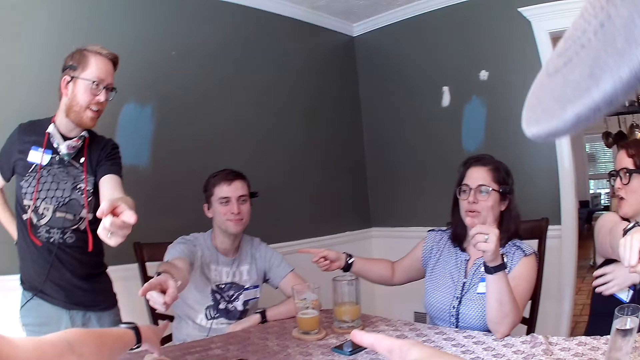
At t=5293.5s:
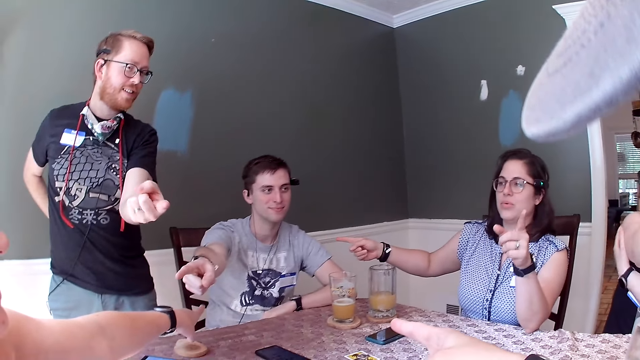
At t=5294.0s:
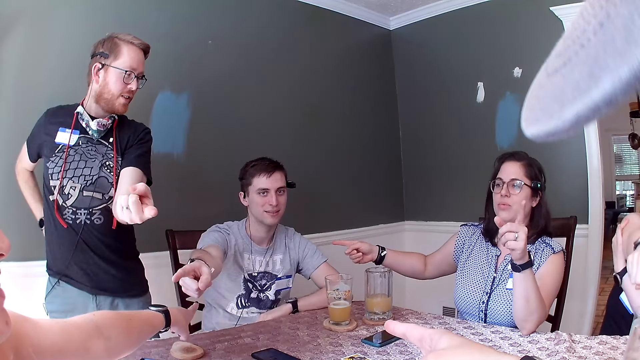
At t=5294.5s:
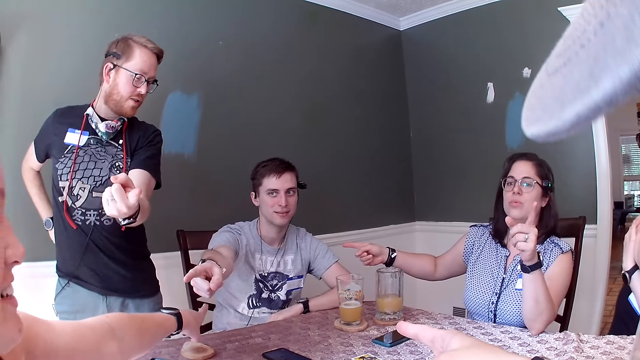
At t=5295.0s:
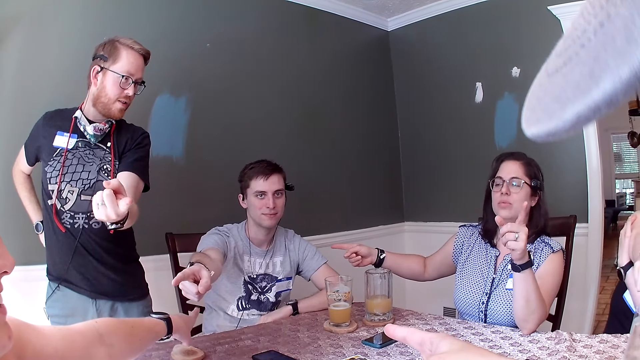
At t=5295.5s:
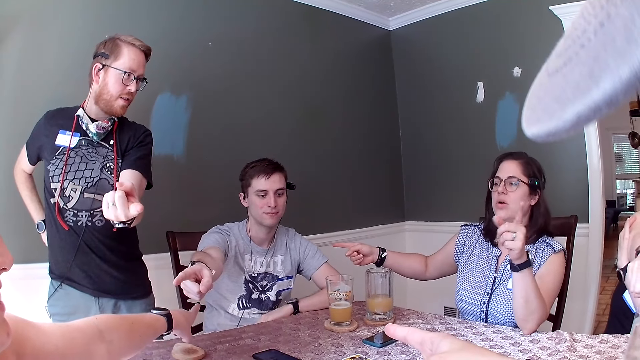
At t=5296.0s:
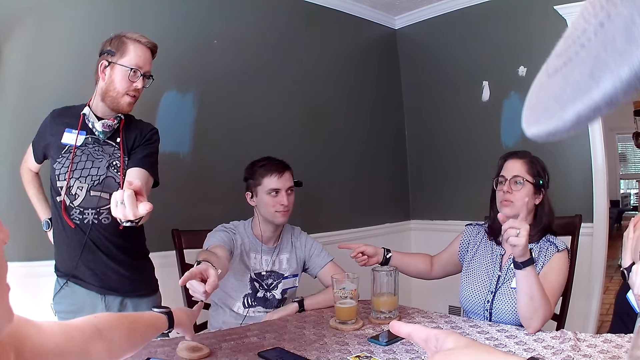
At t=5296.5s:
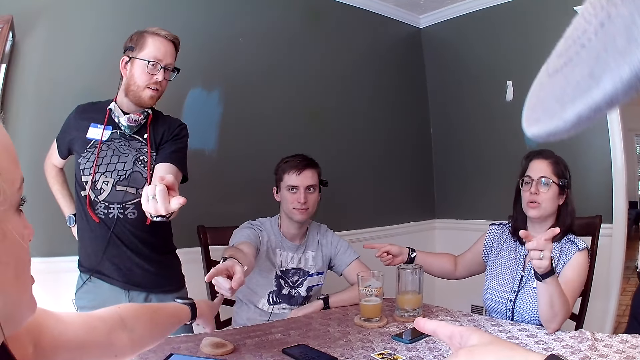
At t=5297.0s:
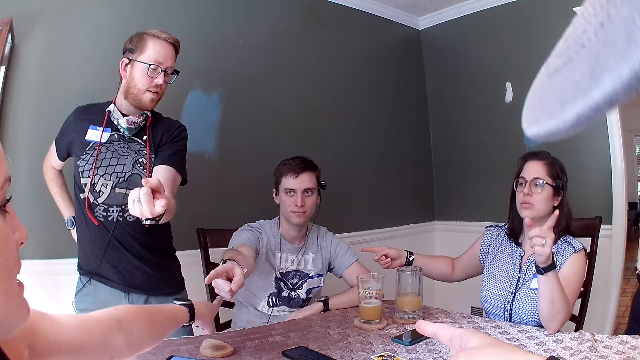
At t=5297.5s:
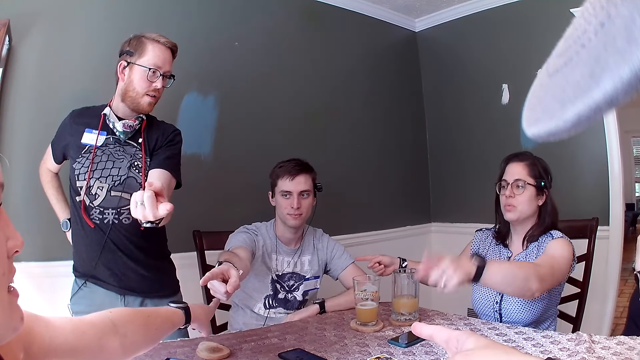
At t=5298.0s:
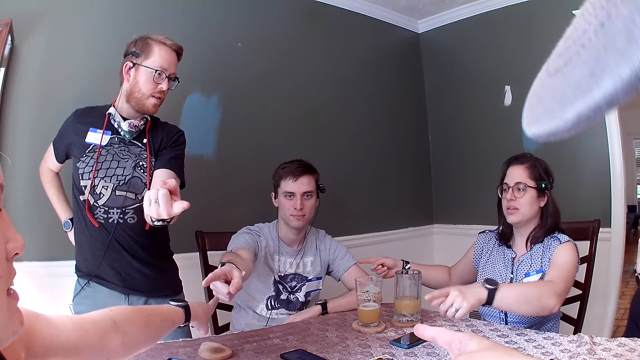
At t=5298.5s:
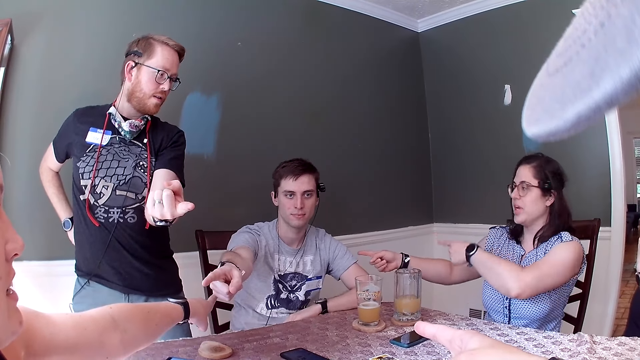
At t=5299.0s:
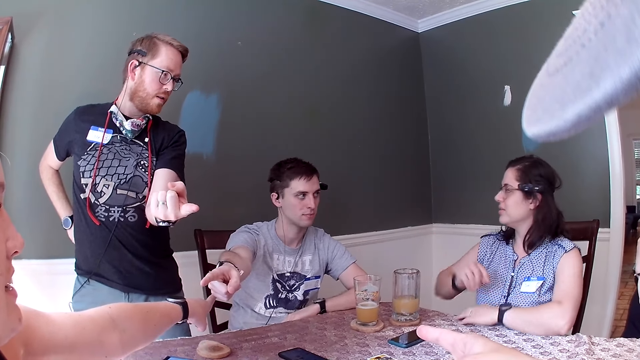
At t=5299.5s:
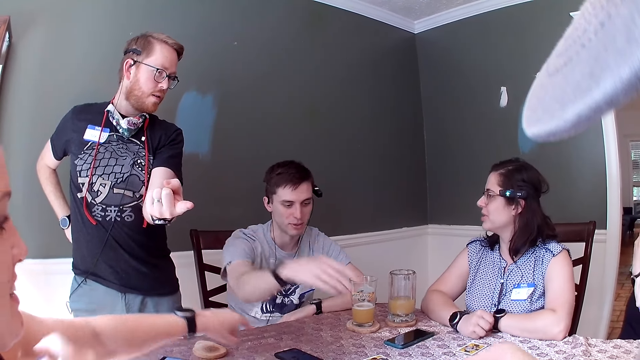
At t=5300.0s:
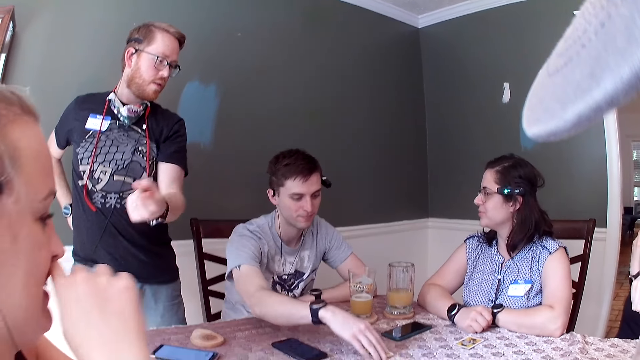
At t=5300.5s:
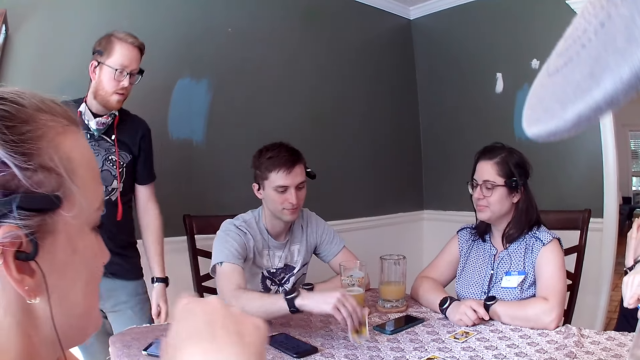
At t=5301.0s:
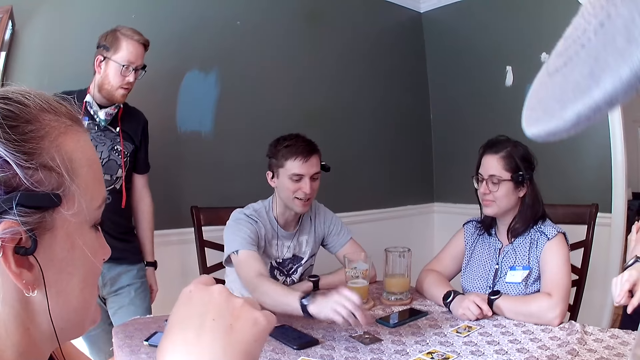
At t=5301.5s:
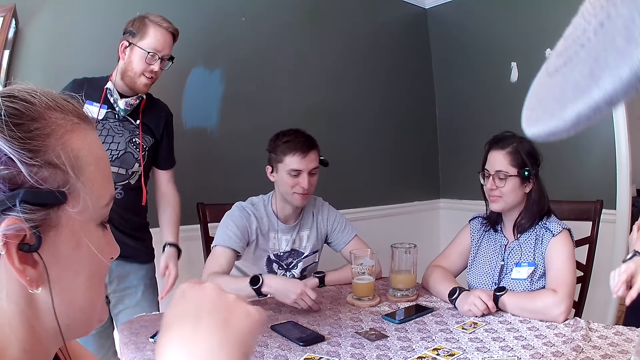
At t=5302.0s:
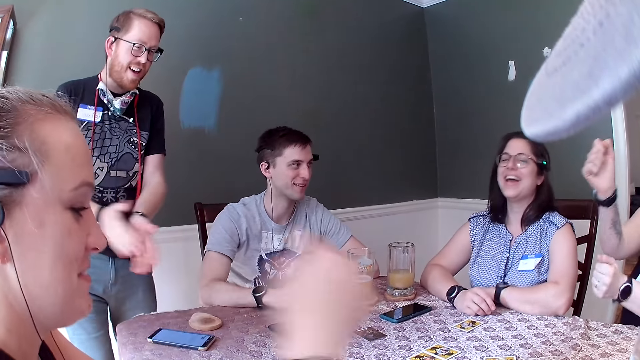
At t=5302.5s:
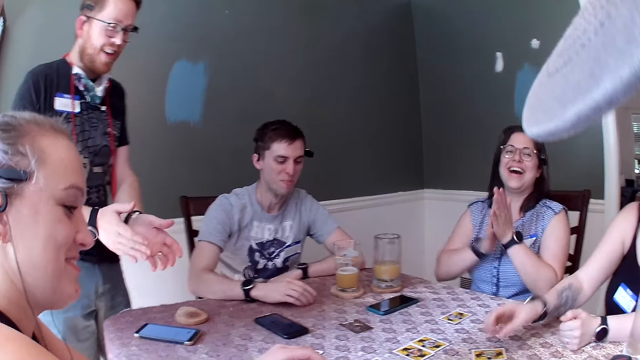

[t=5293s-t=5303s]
The man turns a card on the table with his right hand.

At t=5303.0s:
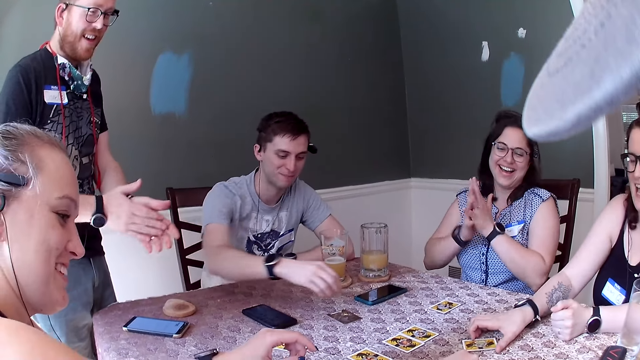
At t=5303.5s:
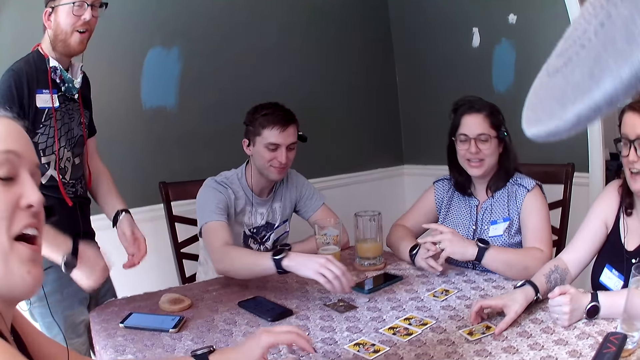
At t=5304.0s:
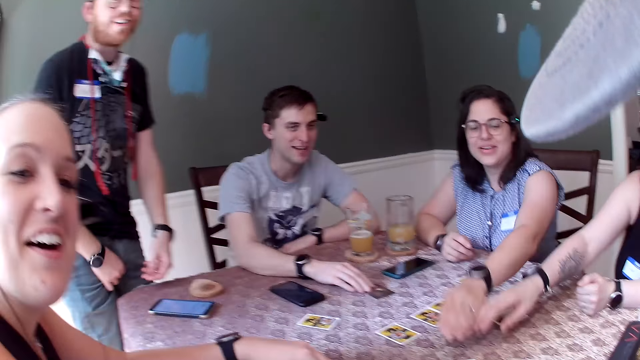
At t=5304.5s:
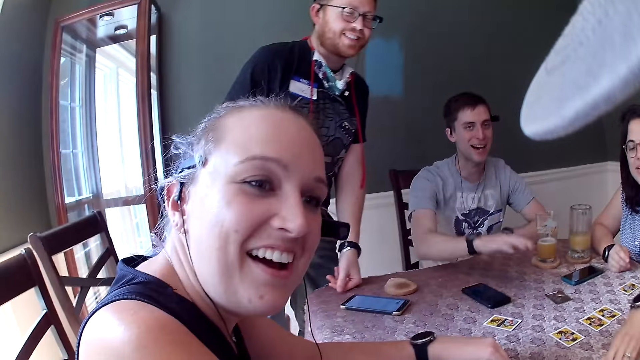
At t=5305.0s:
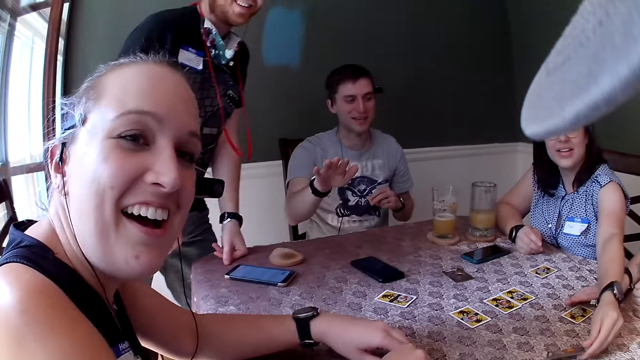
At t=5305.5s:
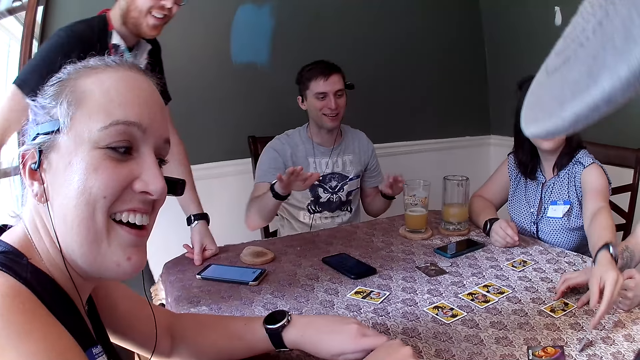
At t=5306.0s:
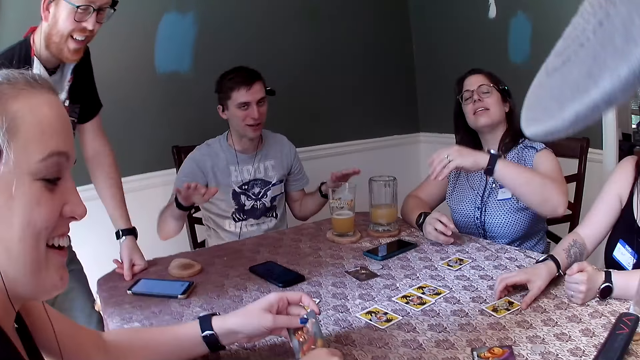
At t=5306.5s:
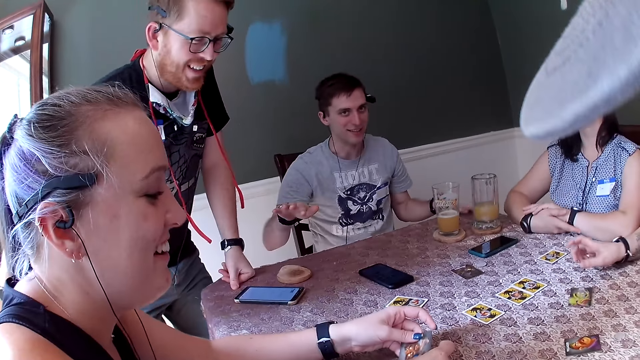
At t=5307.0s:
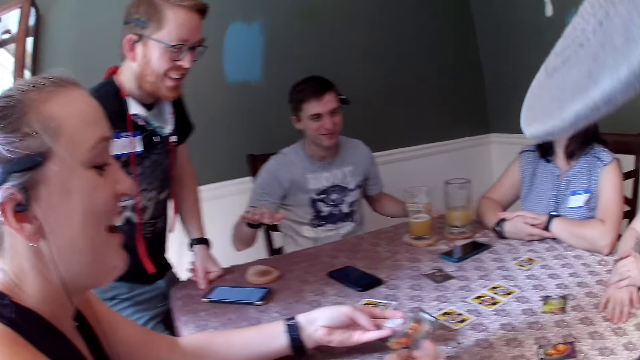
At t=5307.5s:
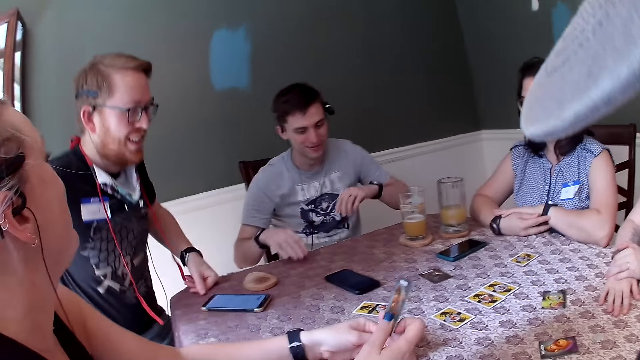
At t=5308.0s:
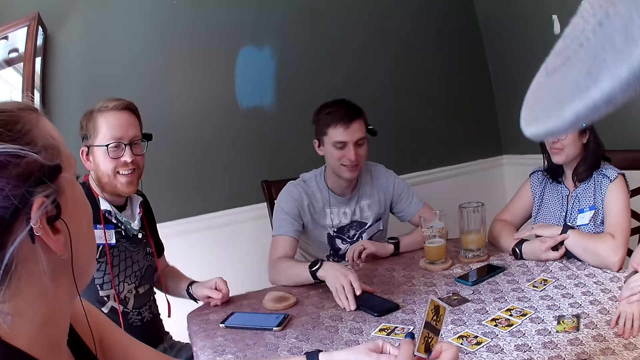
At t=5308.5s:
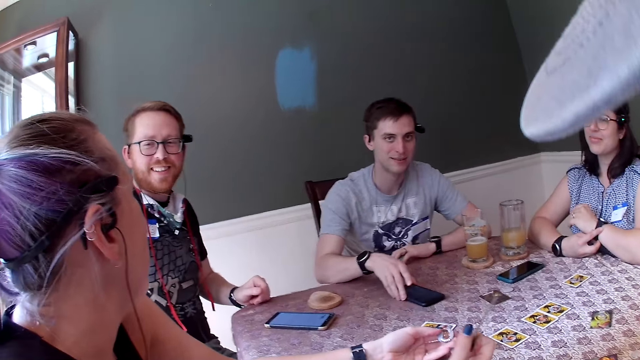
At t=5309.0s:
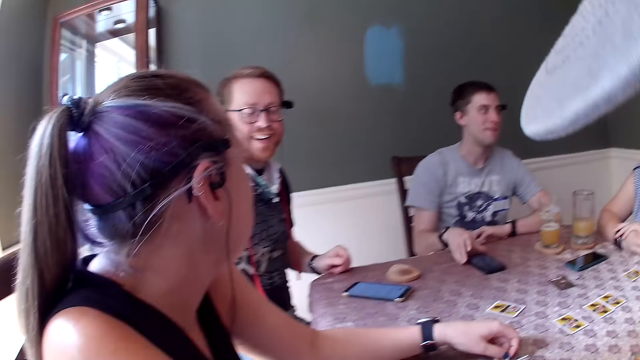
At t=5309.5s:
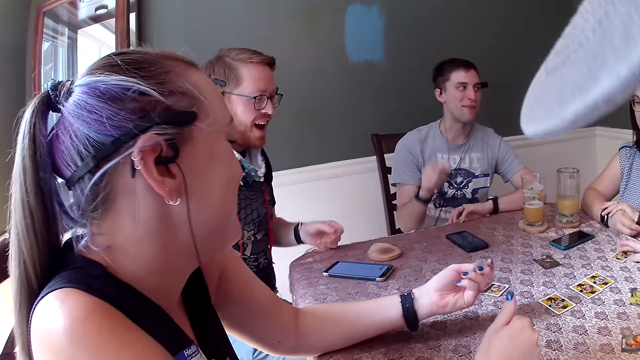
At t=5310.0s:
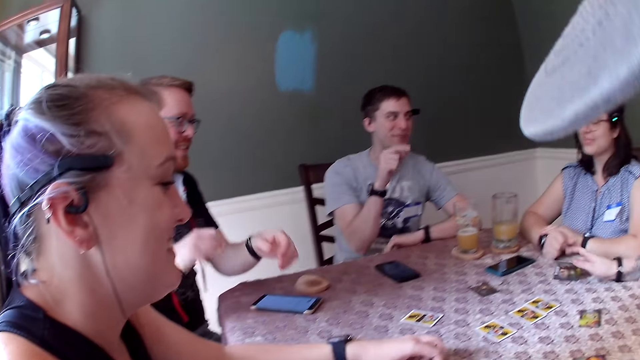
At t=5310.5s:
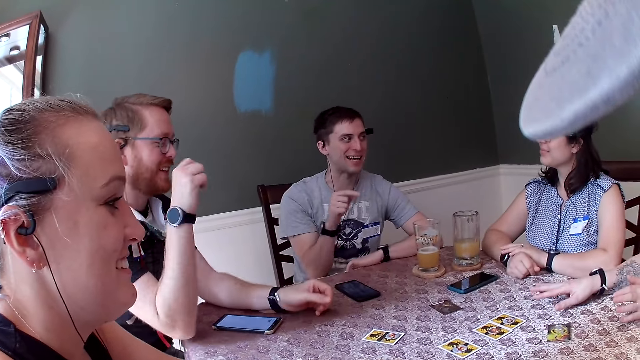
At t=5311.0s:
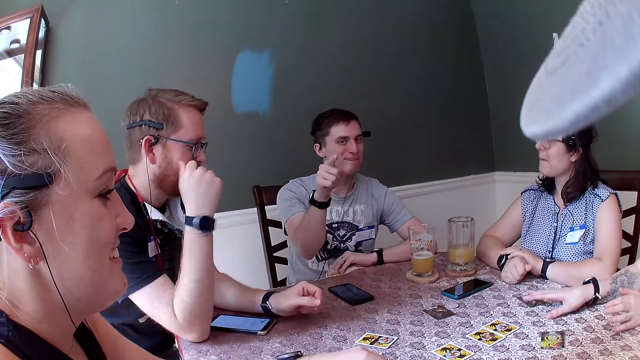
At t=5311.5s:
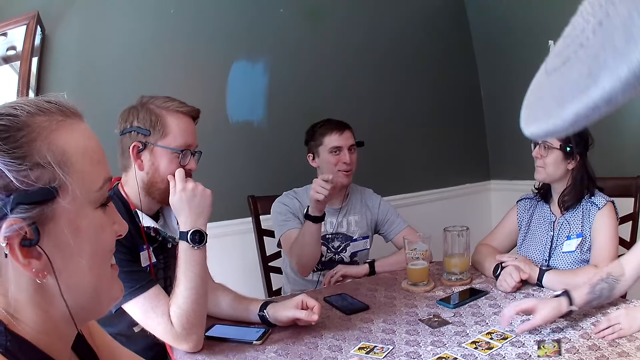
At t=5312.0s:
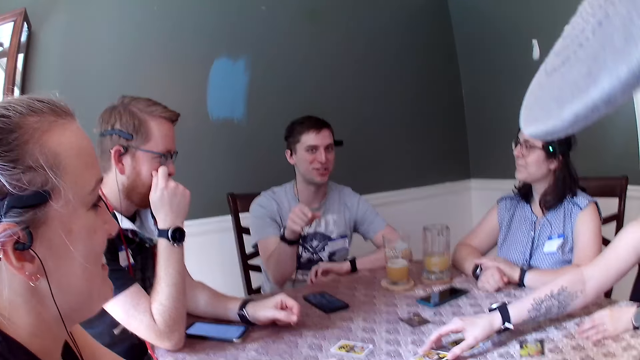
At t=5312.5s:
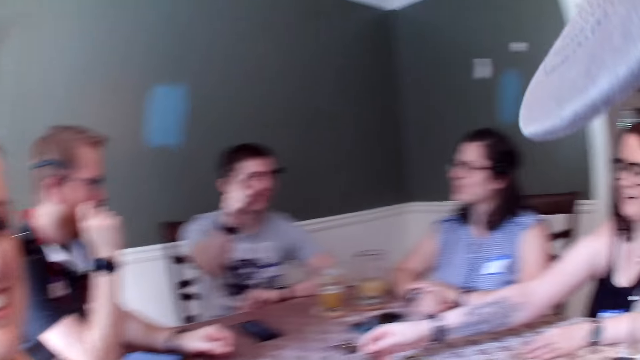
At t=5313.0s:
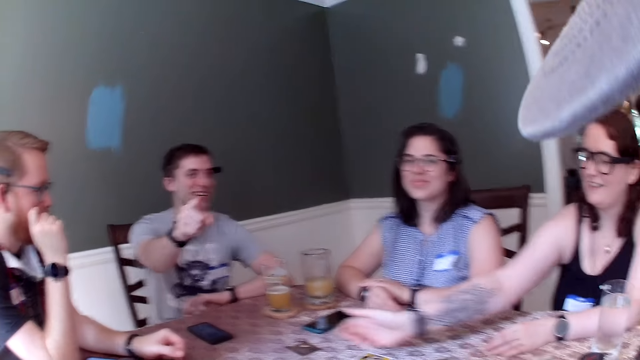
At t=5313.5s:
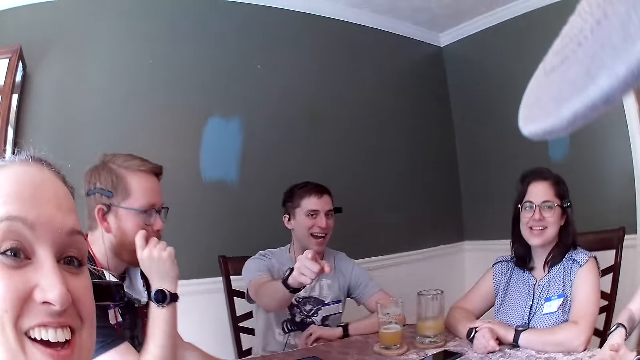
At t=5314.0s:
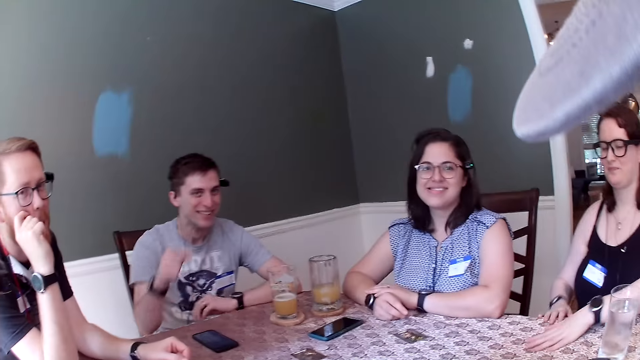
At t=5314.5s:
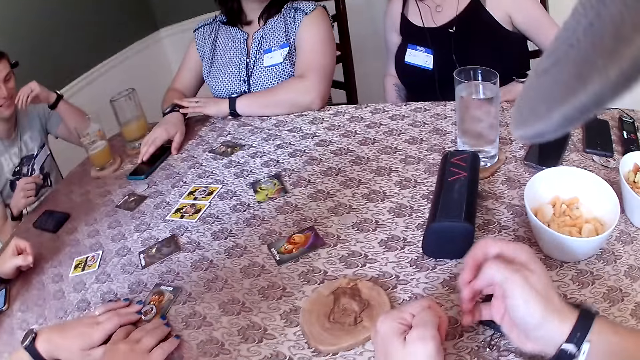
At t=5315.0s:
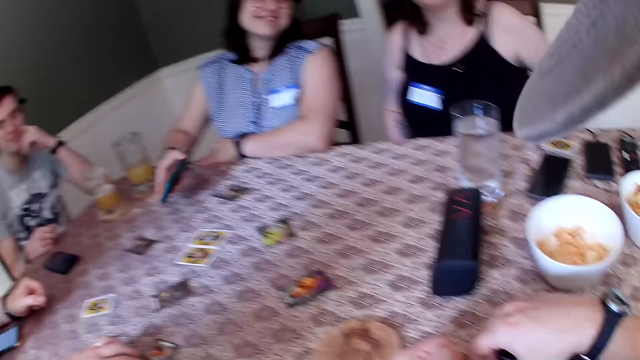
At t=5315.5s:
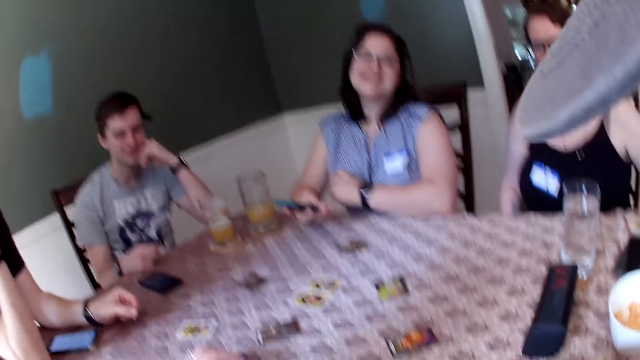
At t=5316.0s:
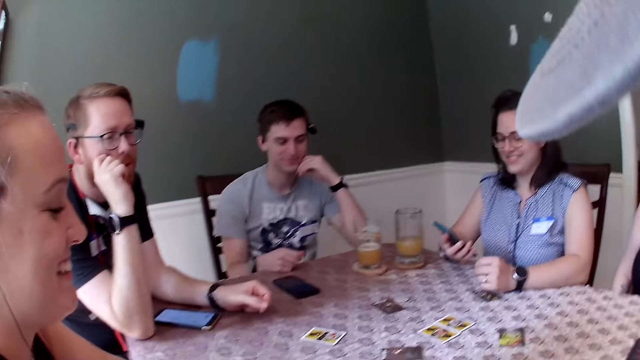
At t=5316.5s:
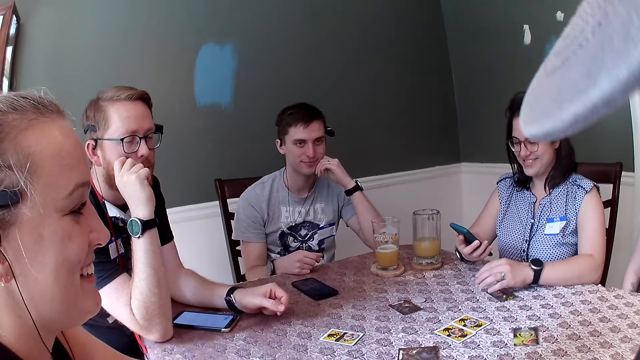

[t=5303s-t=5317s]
The woman holds a card on the table with her right hand. Another woman turns cards on the table with her left hand. The camera wearer takes a card. The man adjusts the phone on the table with his right hand. The first woman turns a card on the table with her right hand. She turns a card again. The other woman picks up the phone on the table with her right hand.
